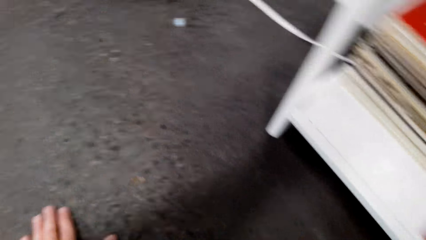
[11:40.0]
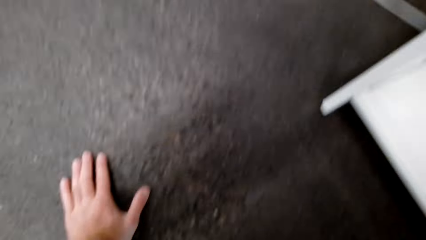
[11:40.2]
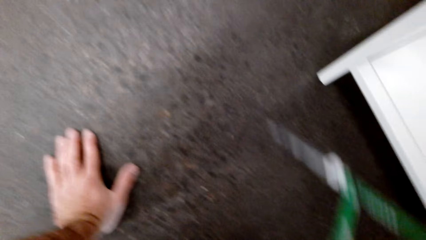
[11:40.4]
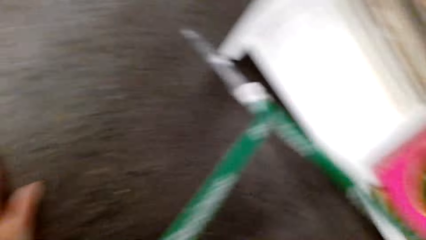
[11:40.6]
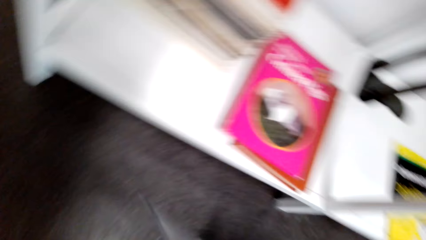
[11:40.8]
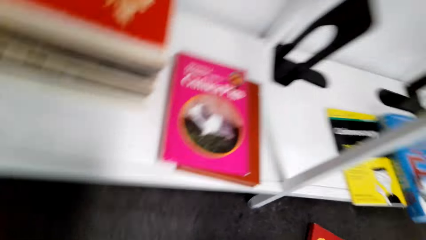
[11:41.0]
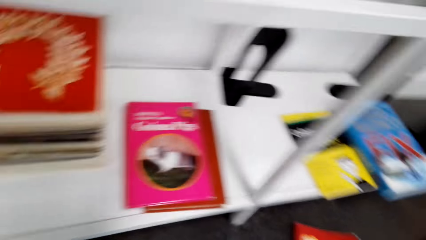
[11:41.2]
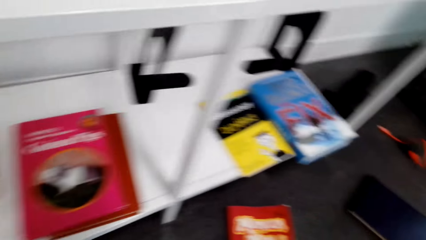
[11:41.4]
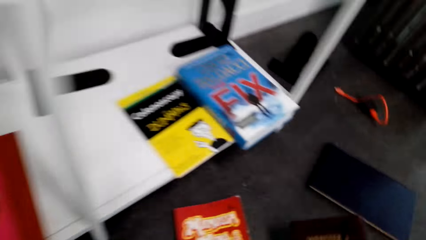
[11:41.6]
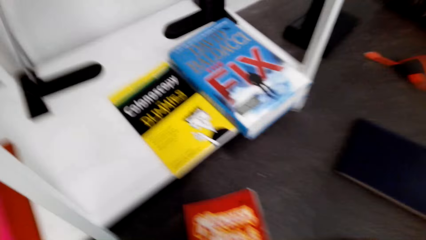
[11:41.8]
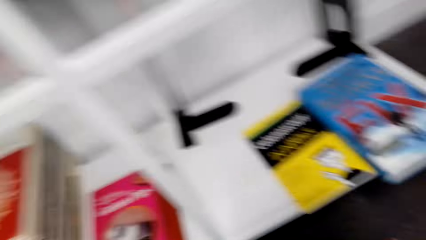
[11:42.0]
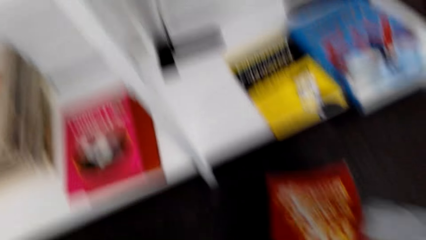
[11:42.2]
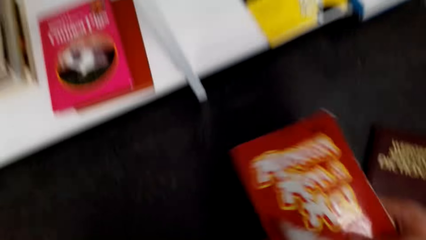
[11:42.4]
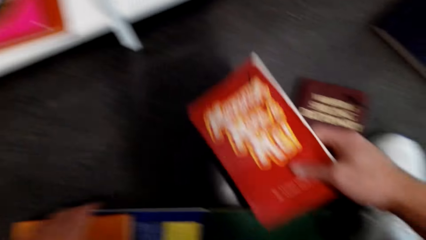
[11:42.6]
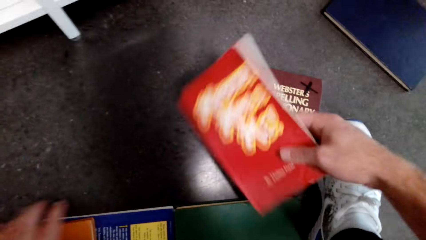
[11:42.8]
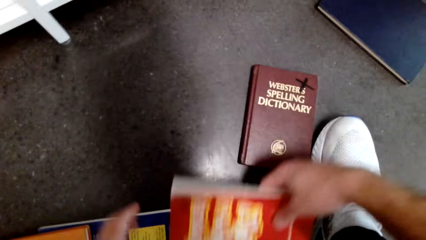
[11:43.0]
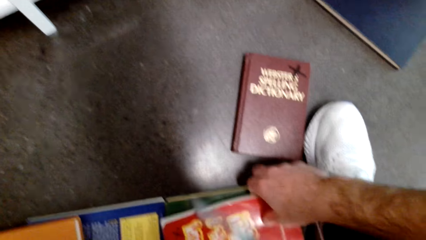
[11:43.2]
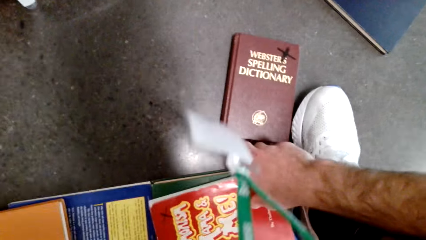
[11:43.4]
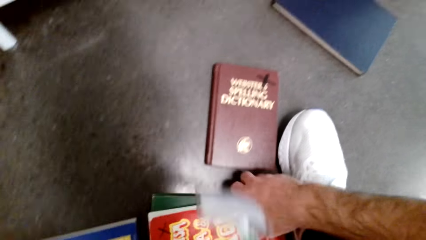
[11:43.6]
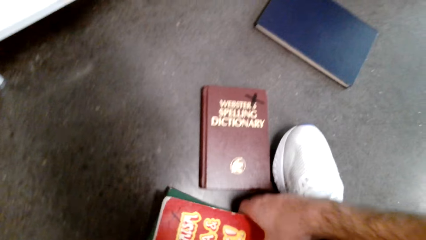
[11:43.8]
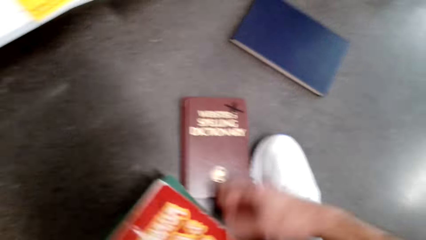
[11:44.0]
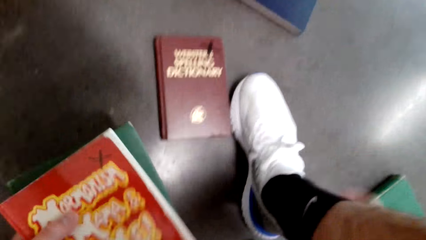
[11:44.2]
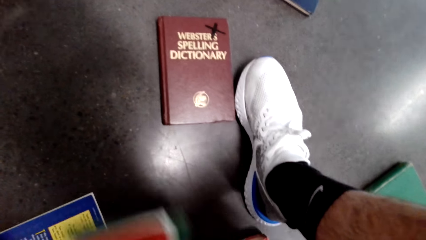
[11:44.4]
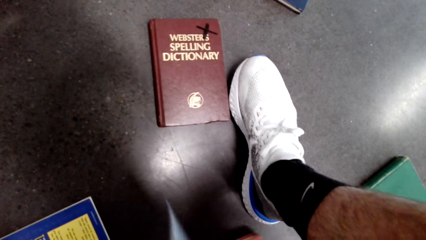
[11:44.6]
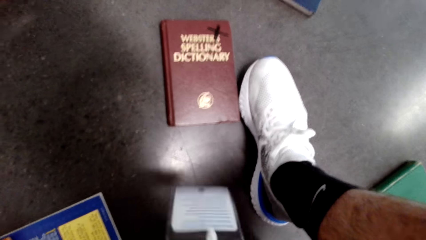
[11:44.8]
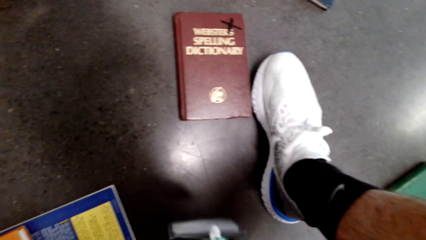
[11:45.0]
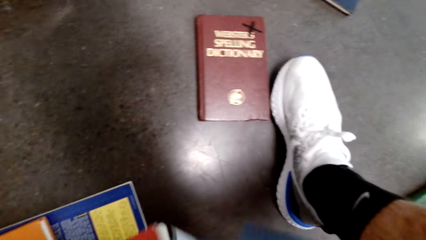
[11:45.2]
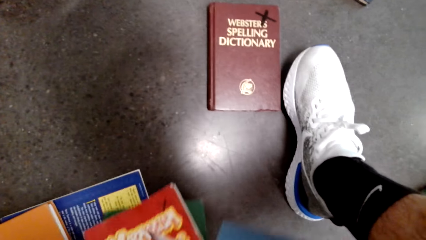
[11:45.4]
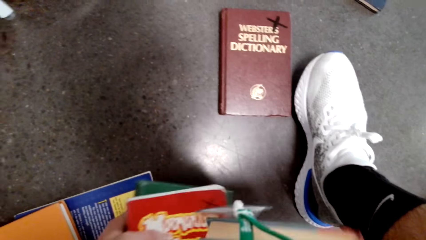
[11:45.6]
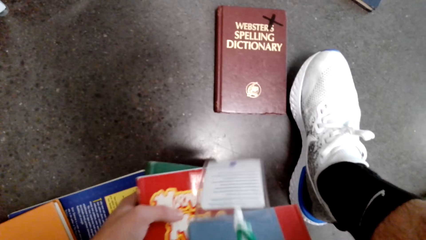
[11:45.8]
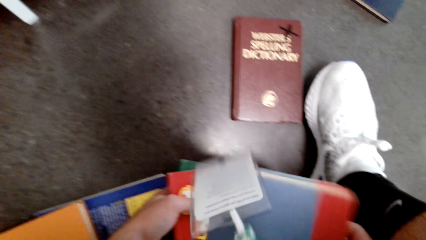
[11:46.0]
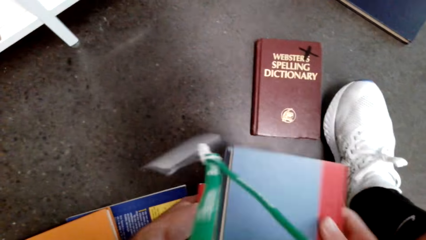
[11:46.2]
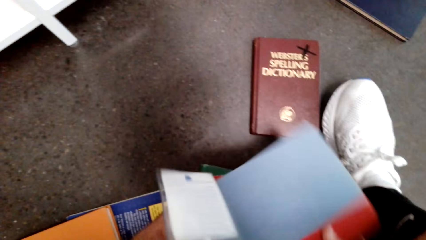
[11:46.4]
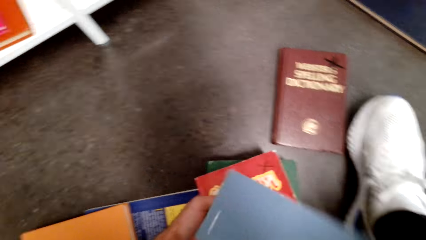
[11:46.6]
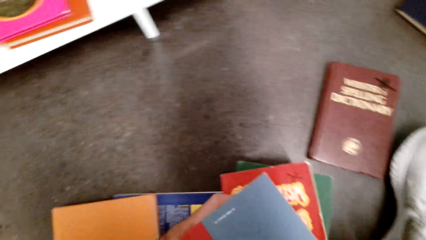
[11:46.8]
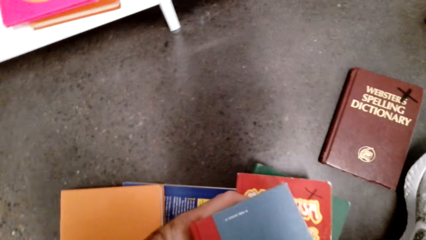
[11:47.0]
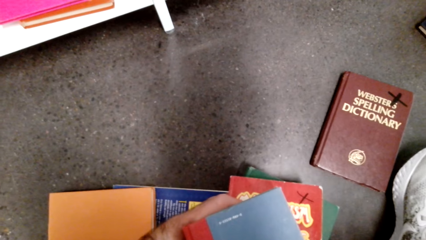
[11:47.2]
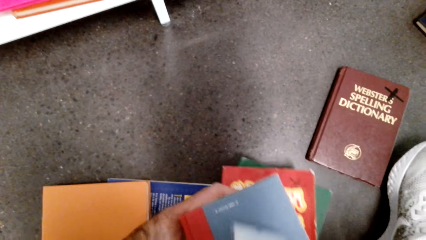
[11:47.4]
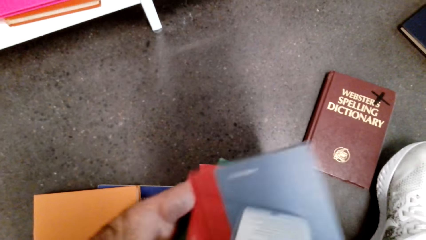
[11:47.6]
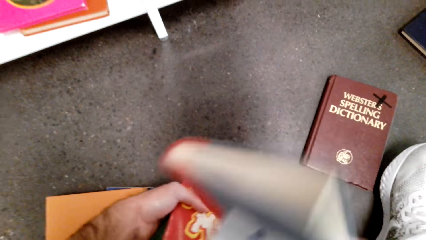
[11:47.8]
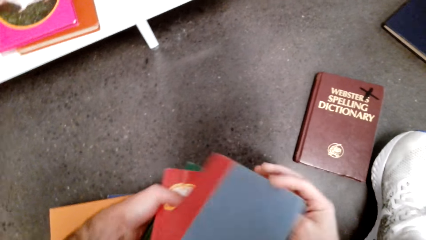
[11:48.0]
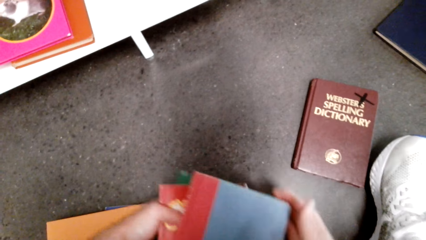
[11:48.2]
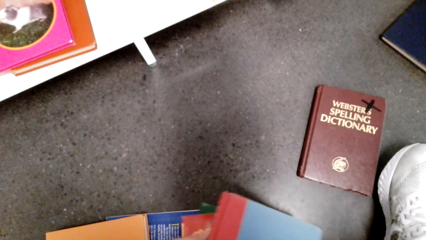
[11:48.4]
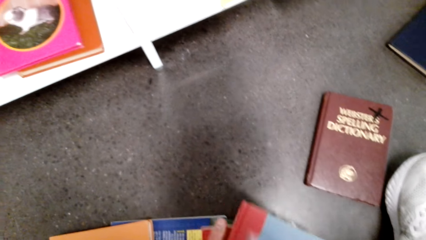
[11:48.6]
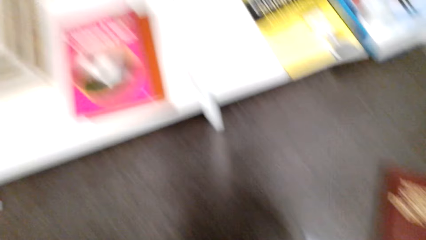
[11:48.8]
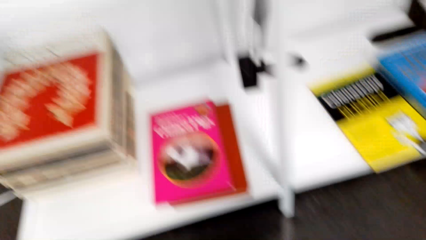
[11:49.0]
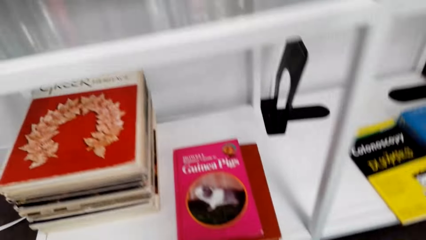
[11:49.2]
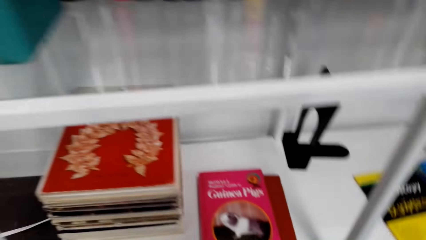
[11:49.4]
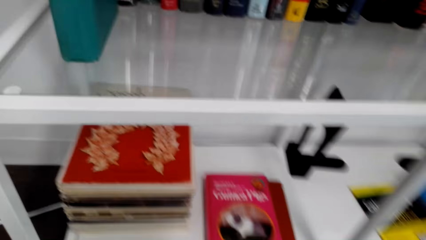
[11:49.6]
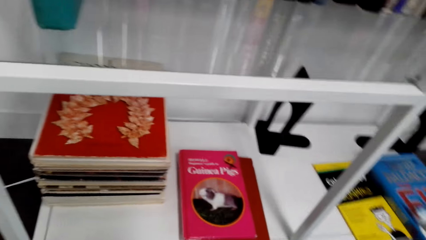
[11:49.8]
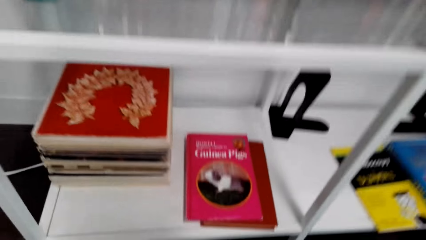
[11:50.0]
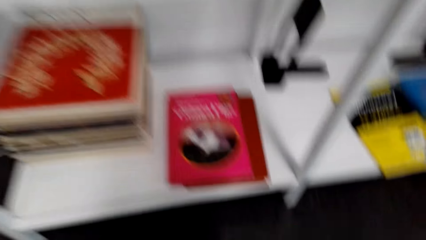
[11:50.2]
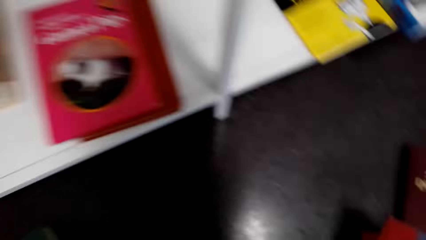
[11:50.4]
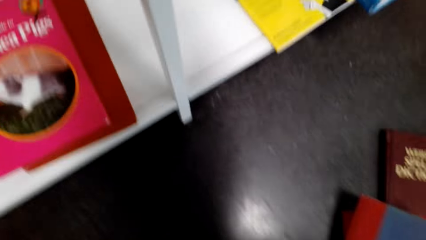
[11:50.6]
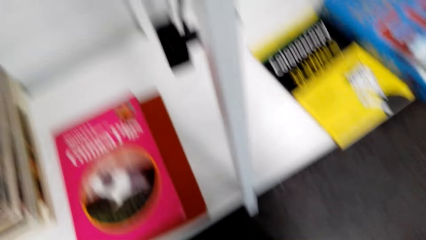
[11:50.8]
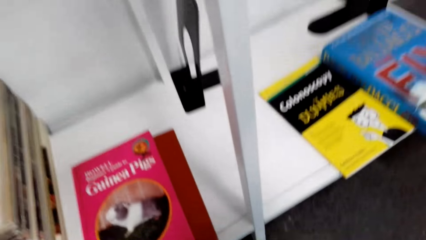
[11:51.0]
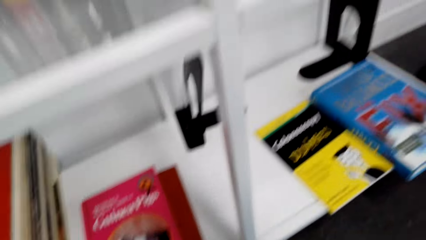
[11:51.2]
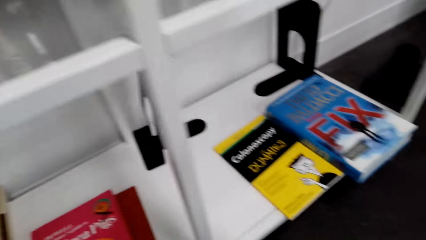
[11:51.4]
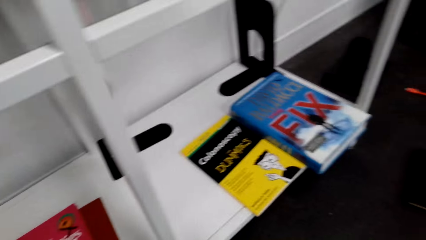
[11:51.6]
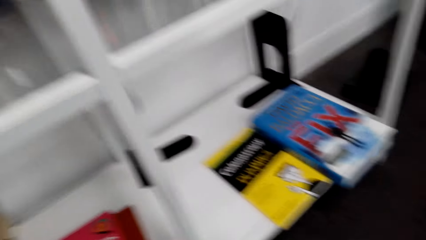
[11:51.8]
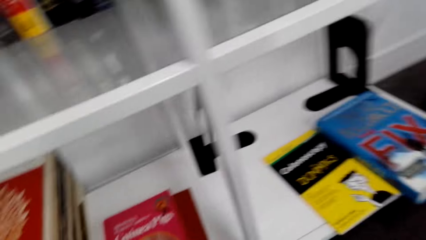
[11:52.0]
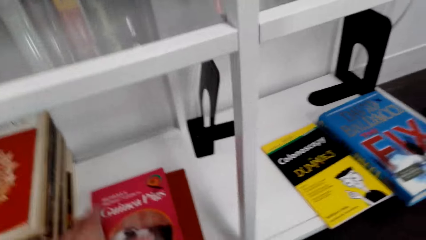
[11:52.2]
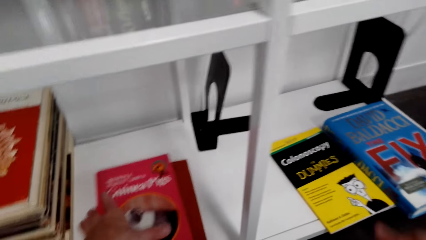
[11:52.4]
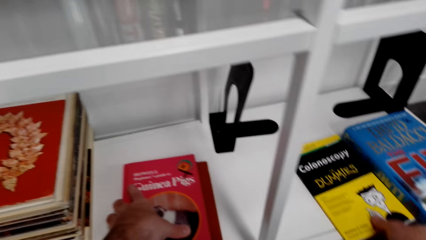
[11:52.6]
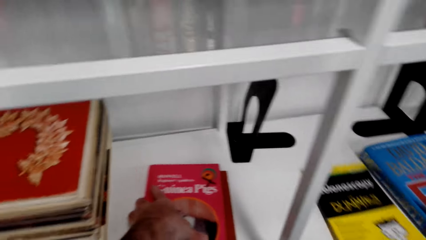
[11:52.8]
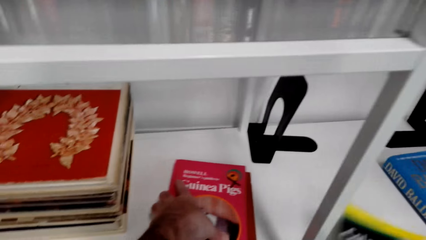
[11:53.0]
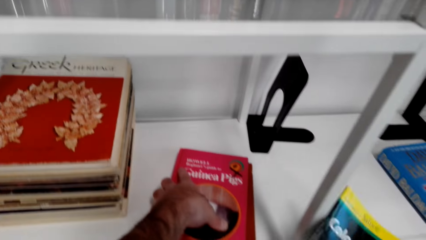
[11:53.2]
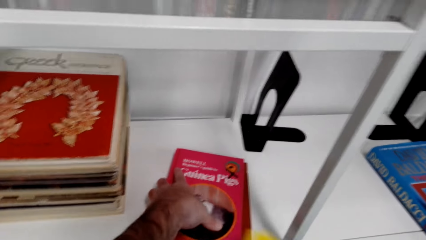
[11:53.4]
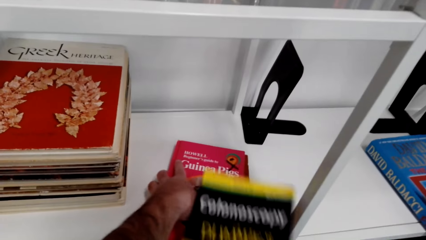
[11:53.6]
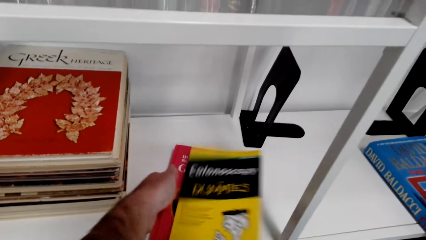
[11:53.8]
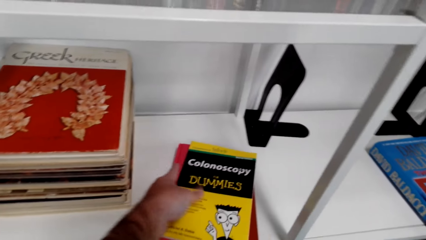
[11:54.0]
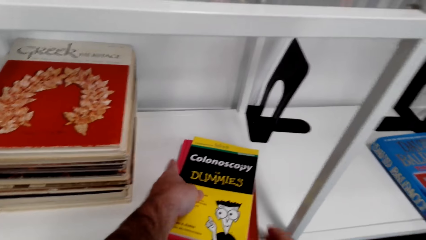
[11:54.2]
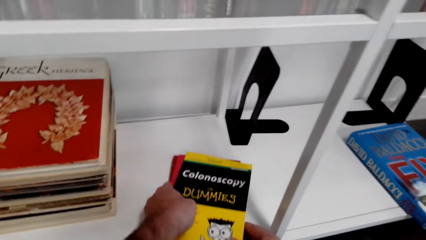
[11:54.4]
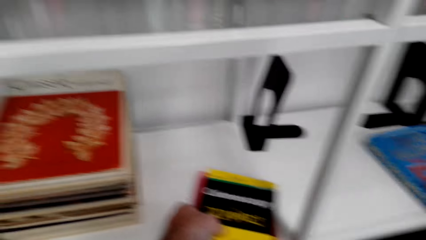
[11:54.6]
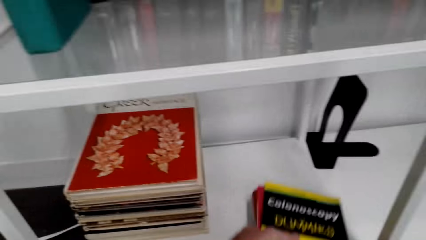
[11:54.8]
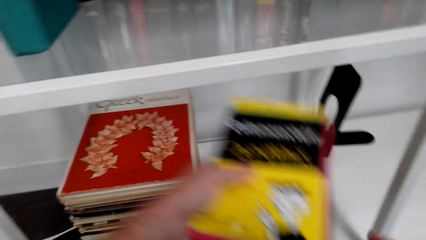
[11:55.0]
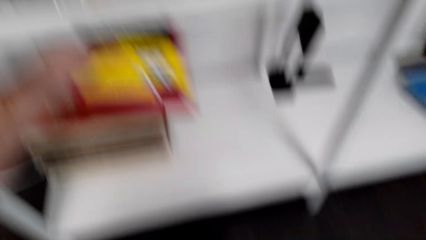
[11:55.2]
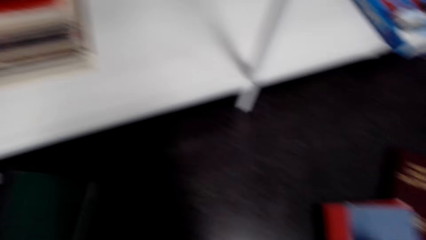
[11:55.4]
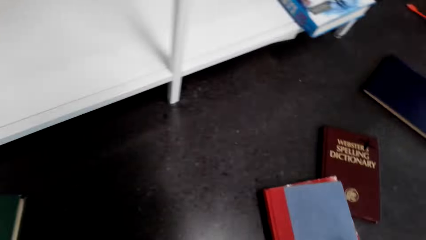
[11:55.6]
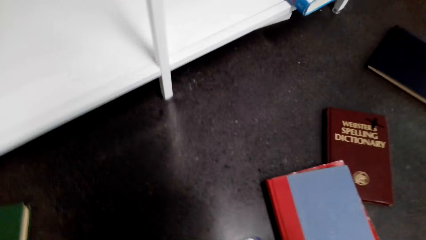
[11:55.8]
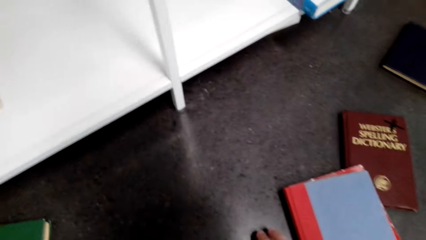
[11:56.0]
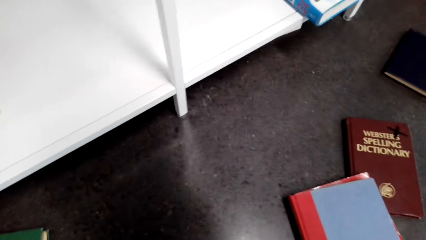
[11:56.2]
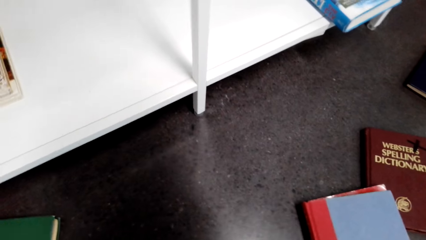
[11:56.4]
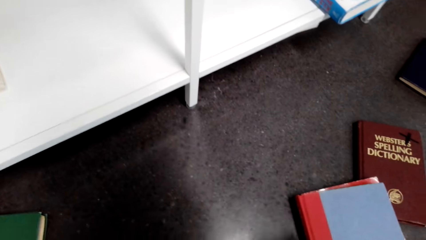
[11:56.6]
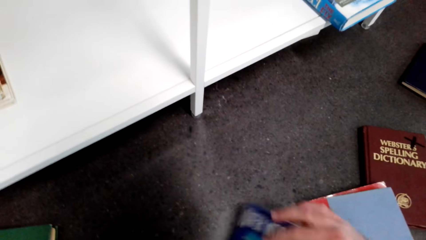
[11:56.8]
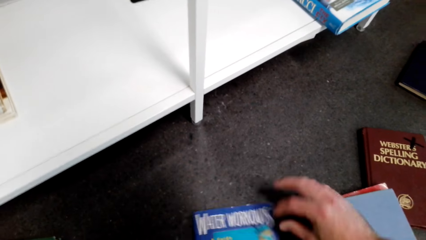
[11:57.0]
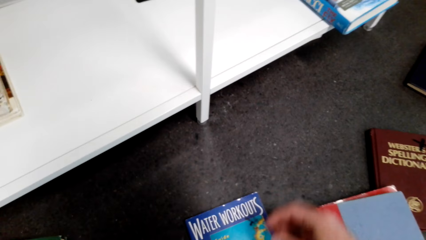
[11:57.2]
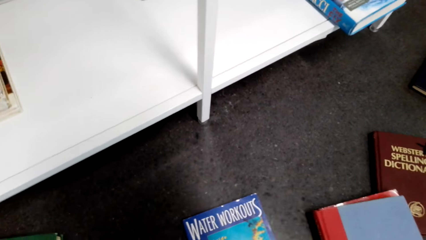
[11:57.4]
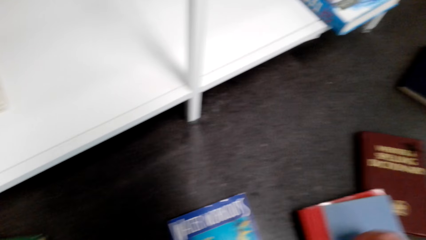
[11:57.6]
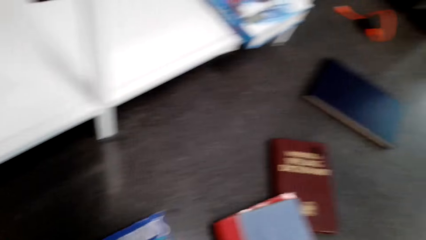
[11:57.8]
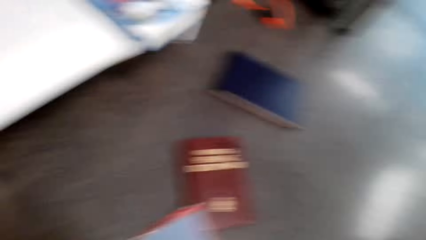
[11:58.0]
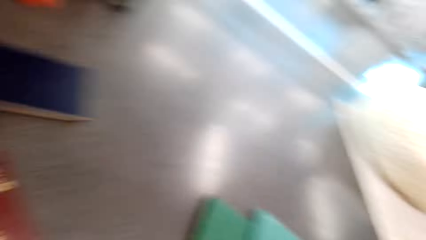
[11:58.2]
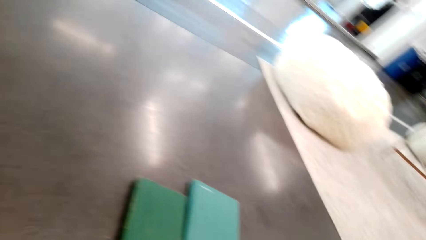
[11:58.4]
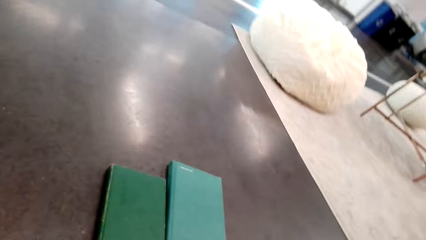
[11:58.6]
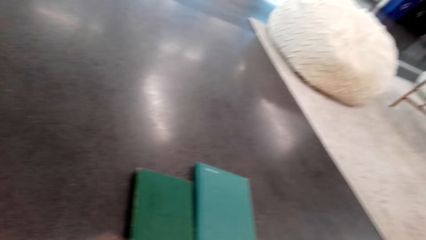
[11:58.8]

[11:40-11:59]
The camera wearer picks the book from the shelf. They pick books on the floor. They pick a book from the shelf. They put the book on top of other books.
